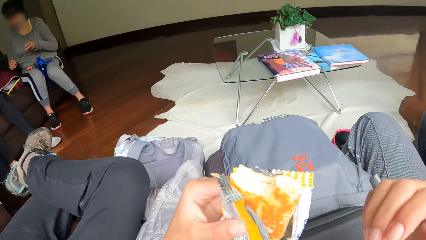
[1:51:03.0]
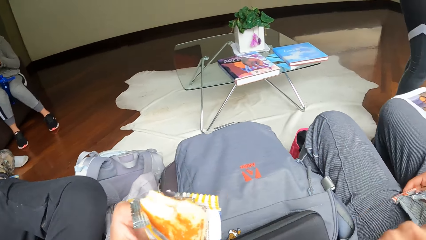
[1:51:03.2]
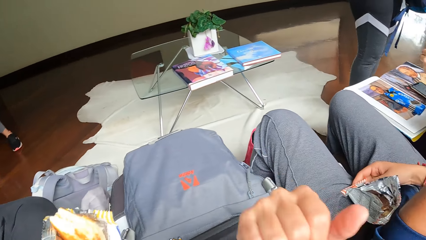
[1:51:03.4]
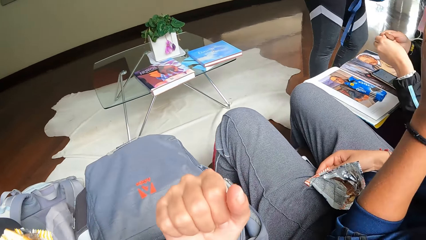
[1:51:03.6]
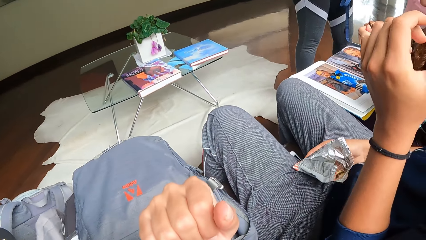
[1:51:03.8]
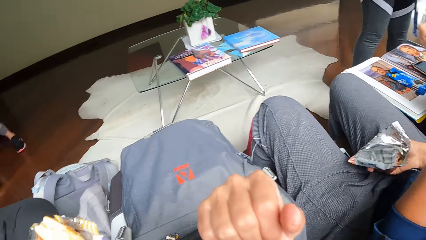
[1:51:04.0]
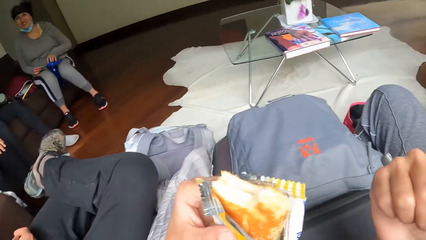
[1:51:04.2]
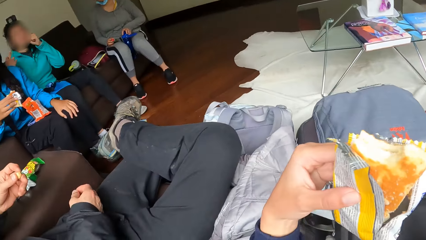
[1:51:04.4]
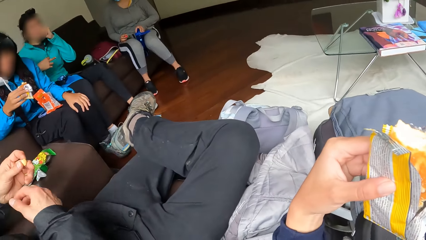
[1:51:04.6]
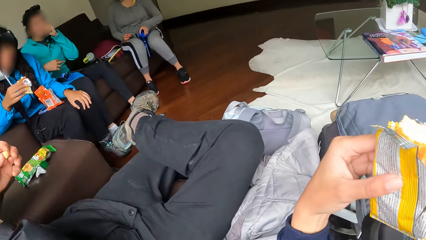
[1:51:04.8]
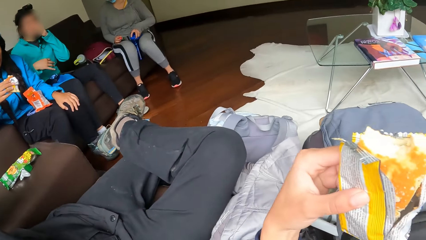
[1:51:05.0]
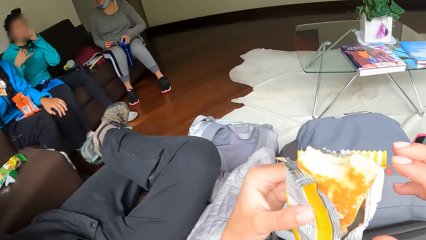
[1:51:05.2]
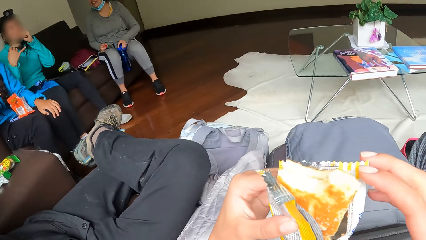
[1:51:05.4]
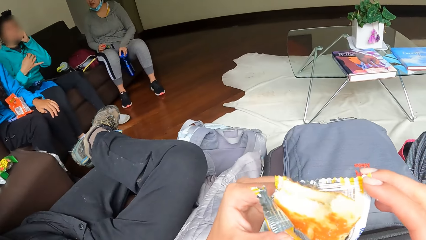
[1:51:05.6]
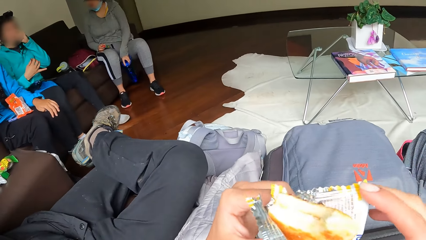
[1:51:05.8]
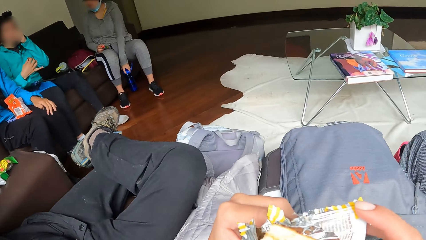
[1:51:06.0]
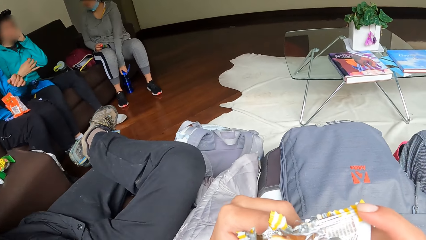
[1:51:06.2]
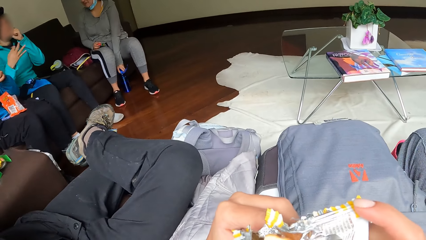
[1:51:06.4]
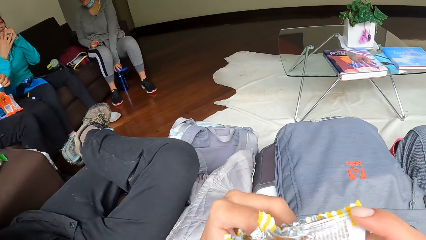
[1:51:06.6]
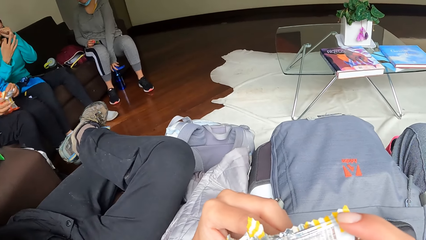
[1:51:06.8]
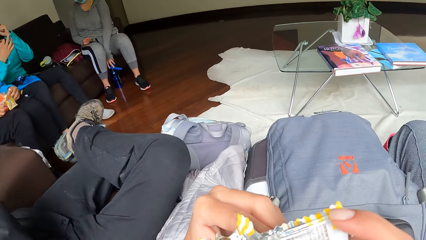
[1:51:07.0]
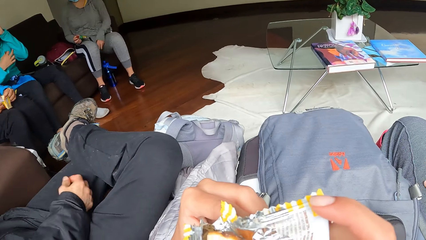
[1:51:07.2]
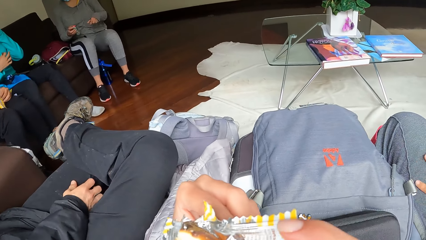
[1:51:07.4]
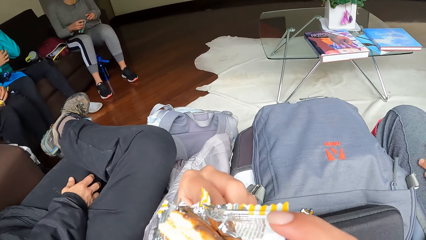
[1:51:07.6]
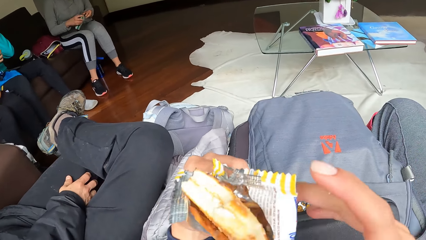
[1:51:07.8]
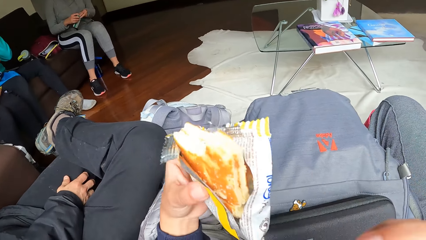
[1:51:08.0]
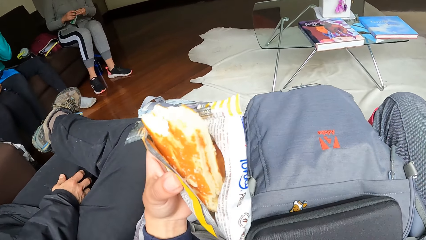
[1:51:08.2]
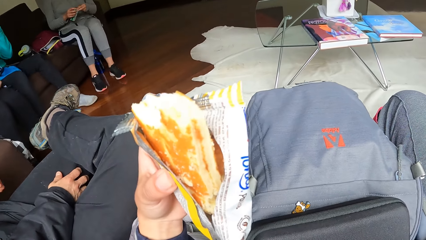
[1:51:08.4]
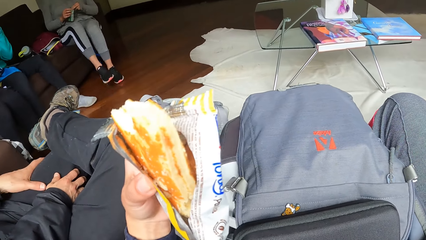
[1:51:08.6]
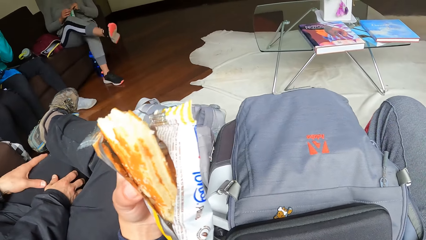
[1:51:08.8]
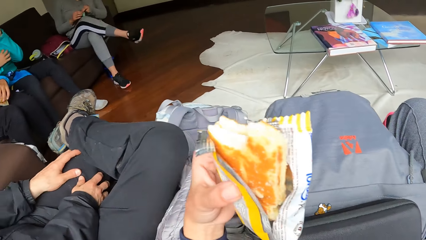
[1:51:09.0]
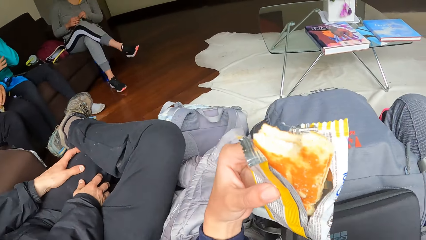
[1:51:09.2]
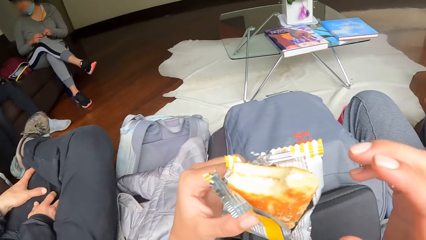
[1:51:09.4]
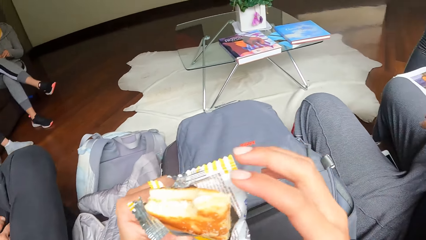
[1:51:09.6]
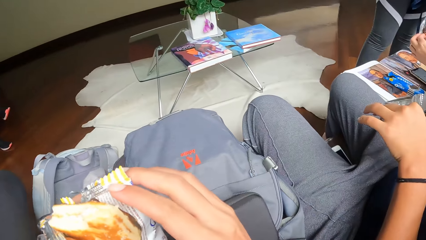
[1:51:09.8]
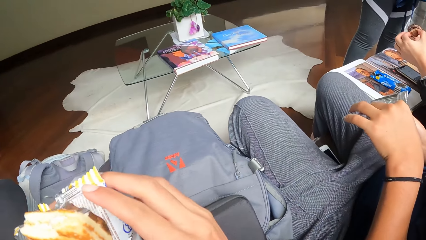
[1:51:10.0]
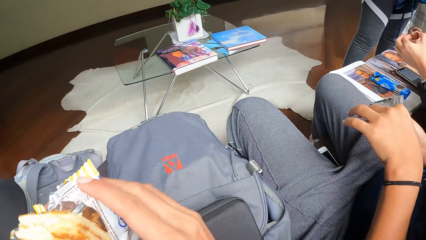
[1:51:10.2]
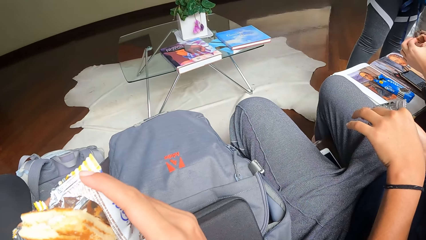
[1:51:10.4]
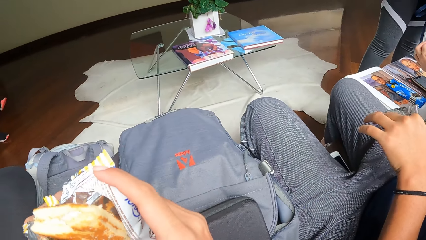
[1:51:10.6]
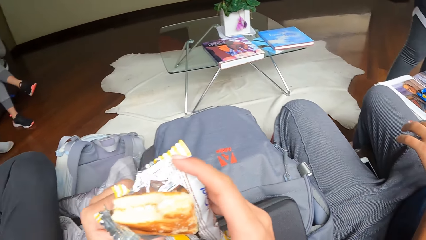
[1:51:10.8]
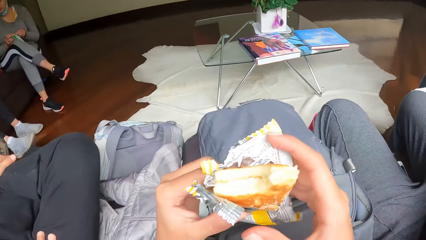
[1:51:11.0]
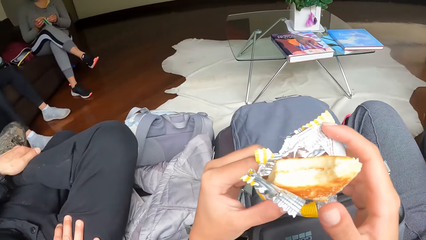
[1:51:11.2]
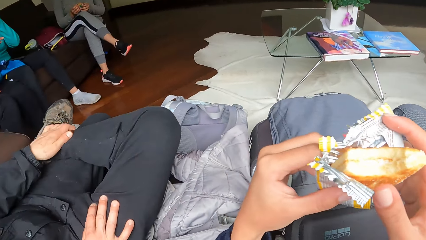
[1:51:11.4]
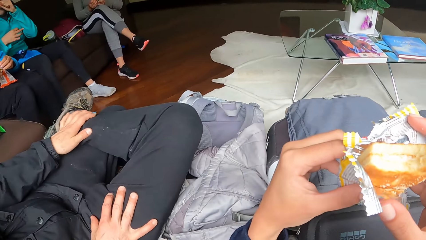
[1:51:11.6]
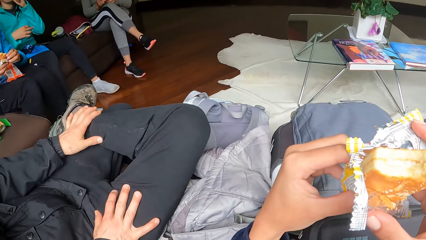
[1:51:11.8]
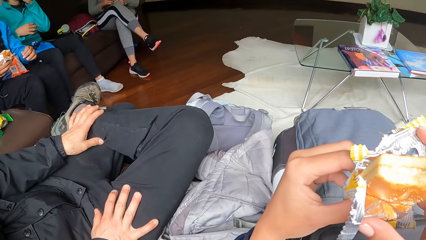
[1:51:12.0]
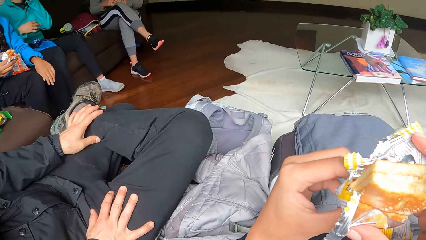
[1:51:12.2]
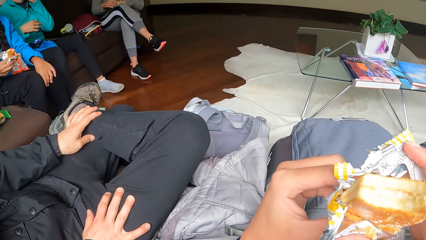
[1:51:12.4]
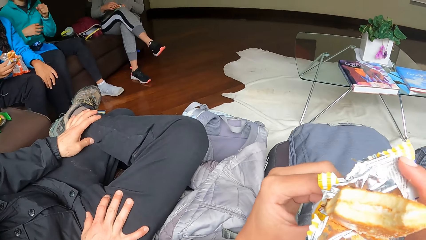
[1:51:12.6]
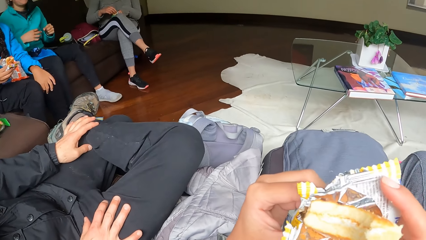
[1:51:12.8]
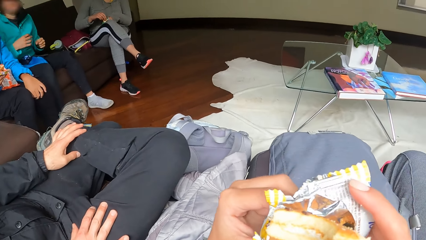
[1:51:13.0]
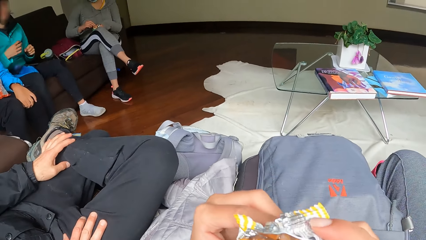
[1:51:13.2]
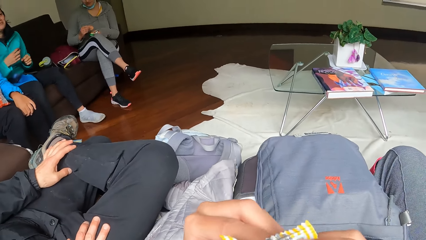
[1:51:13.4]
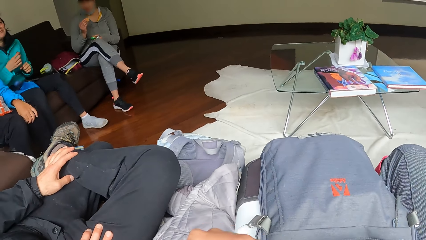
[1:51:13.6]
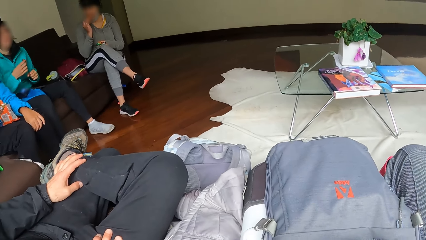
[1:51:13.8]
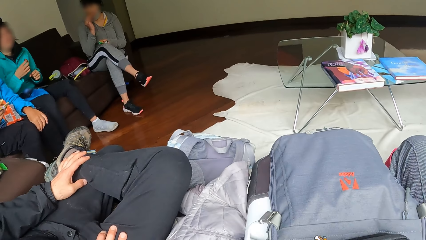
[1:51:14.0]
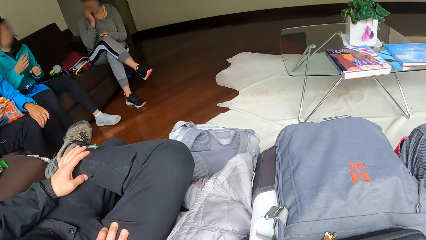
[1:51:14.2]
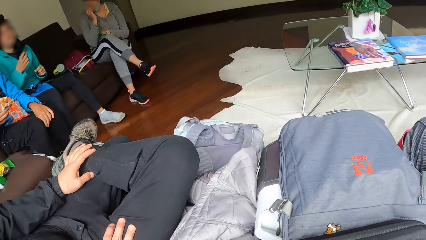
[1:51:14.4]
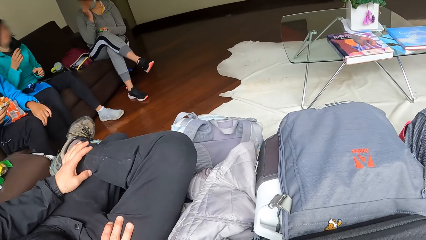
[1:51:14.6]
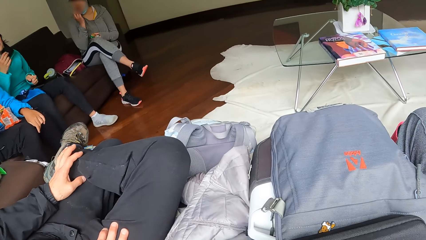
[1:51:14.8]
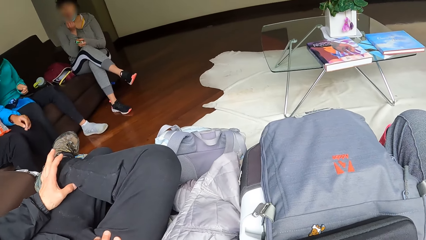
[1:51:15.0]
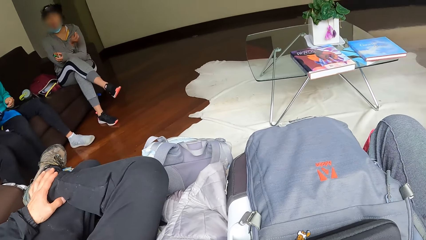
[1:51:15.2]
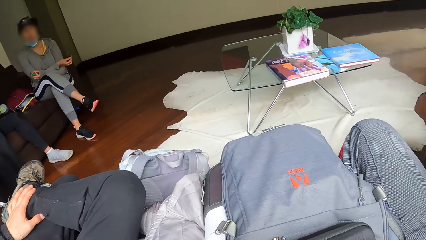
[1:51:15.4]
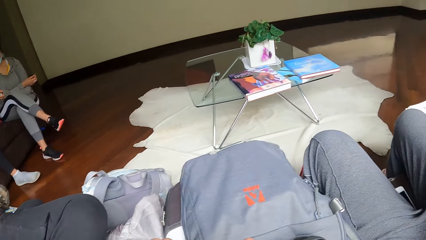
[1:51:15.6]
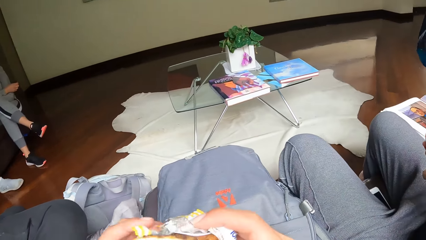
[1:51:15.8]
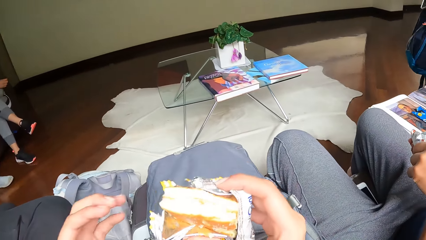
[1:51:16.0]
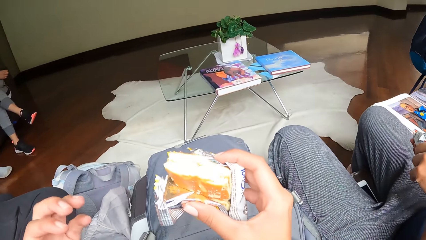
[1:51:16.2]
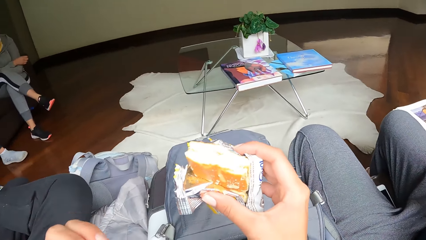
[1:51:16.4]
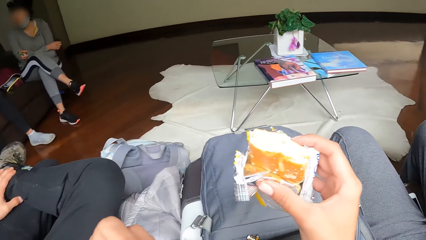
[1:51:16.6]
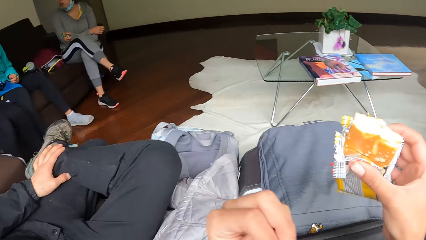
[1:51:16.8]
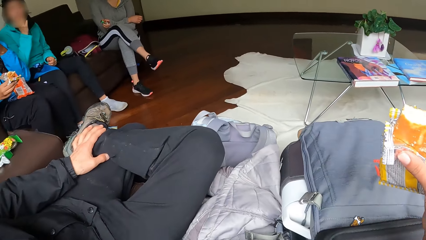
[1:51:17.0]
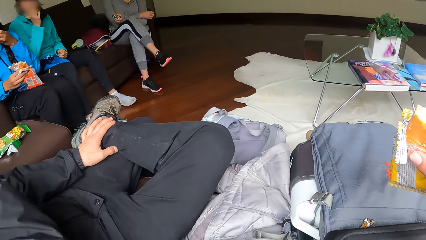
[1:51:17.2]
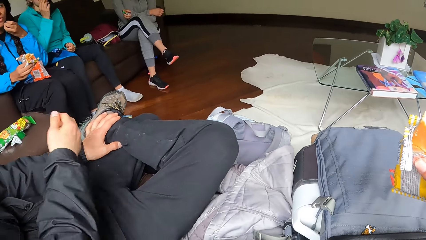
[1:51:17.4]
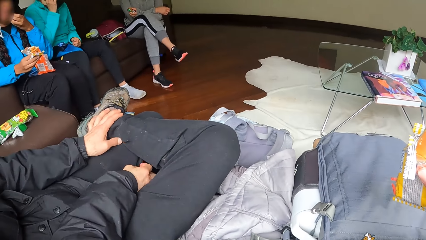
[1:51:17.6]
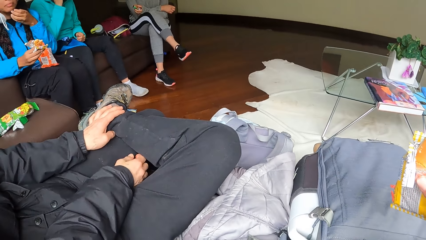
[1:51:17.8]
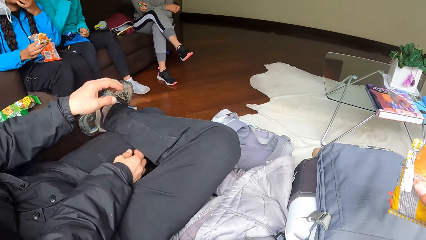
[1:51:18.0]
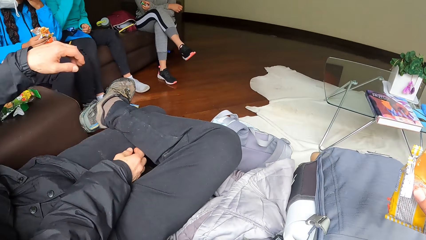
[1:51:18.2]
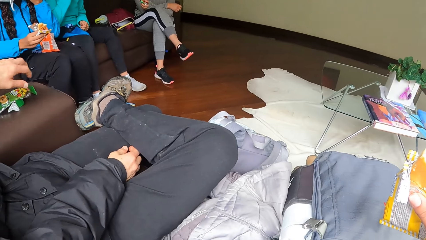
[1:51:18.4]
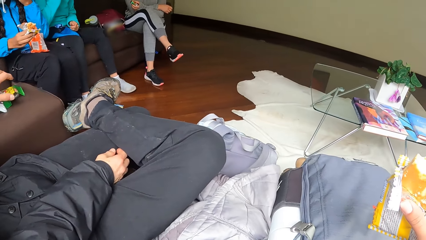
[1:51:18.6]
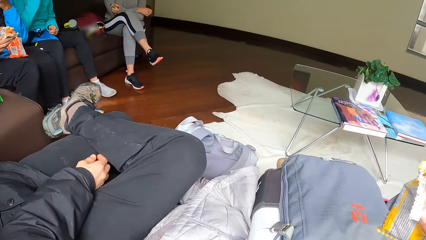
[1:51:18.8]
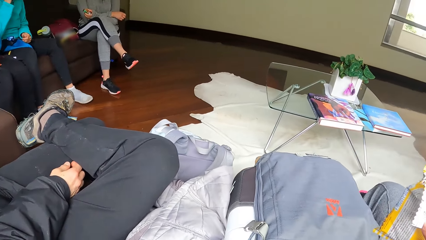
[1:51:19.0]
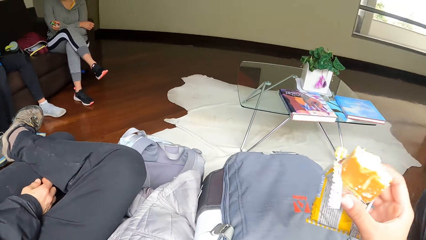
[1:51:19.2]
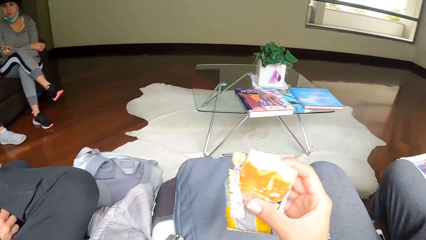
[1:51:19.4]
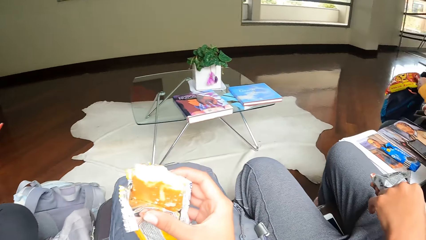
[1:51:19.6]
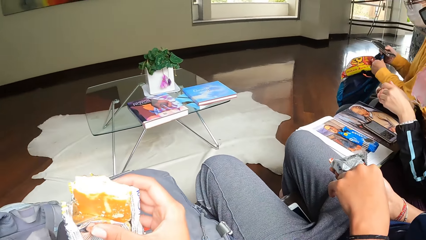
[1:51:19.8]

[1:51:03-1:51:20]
The camera wearer touches her face with her right hand. She eats the biscuit with both hands. She eats the biscuit again. The woman eats a biscuit with her left hand. The camera wearer eats the biscuit.
